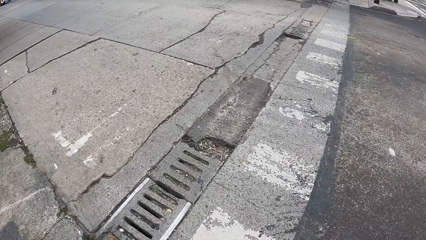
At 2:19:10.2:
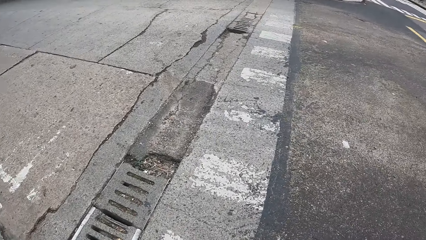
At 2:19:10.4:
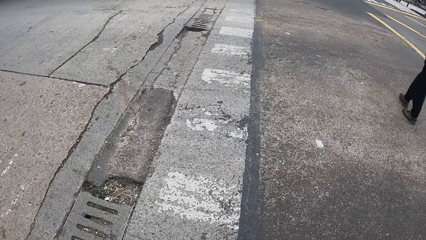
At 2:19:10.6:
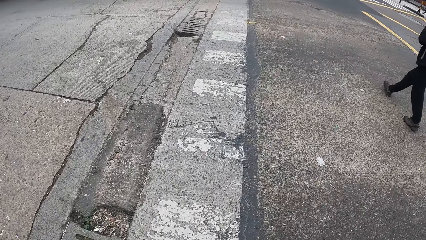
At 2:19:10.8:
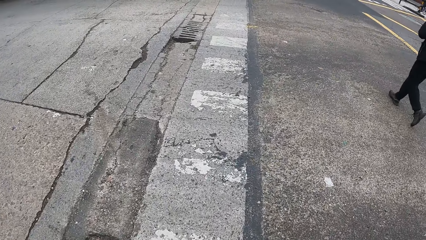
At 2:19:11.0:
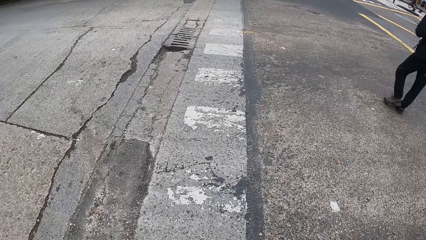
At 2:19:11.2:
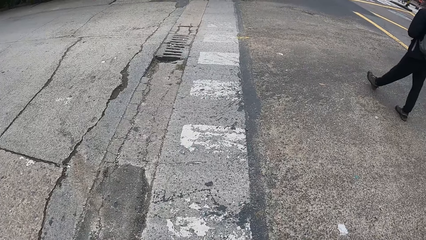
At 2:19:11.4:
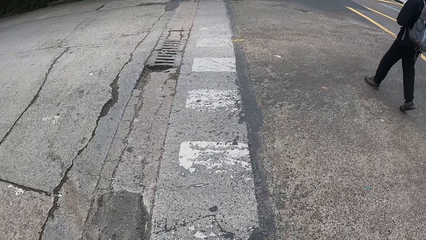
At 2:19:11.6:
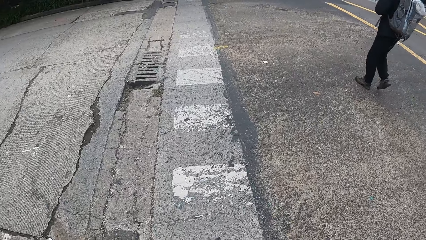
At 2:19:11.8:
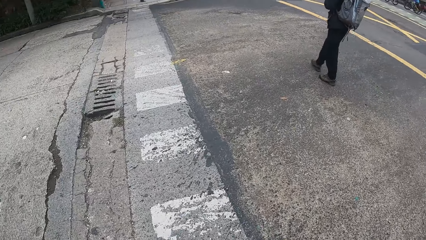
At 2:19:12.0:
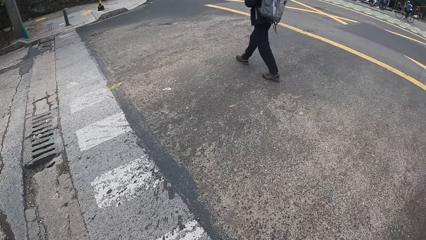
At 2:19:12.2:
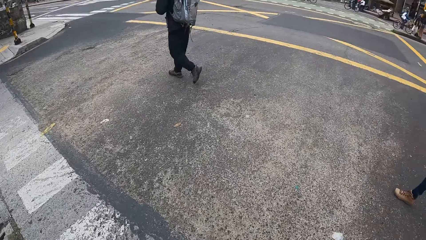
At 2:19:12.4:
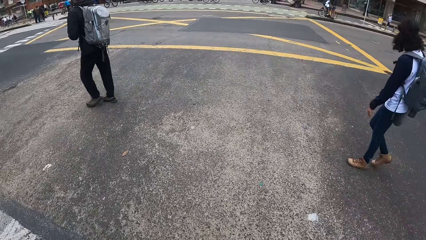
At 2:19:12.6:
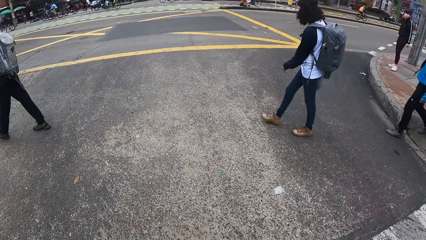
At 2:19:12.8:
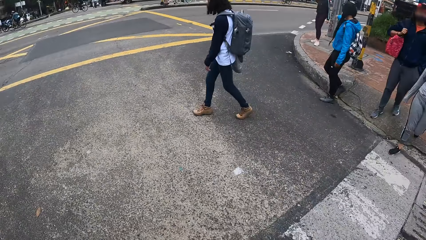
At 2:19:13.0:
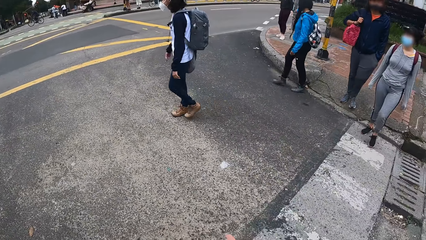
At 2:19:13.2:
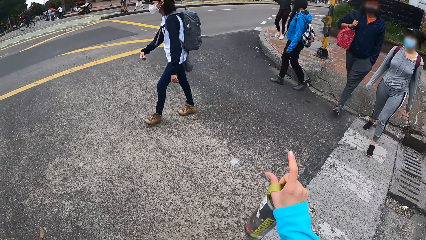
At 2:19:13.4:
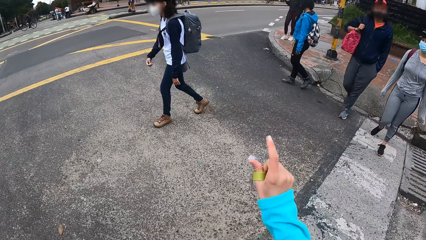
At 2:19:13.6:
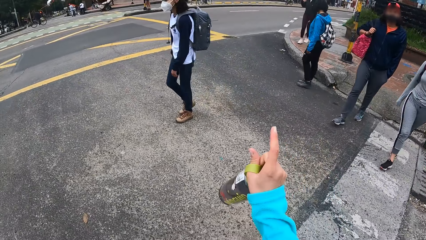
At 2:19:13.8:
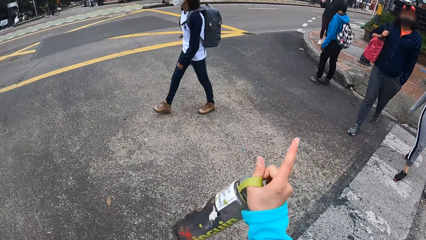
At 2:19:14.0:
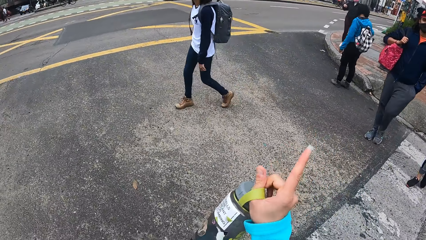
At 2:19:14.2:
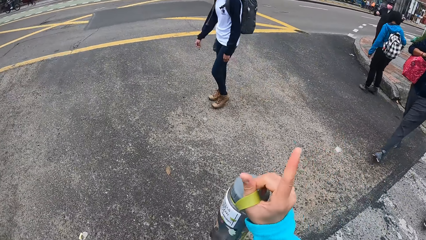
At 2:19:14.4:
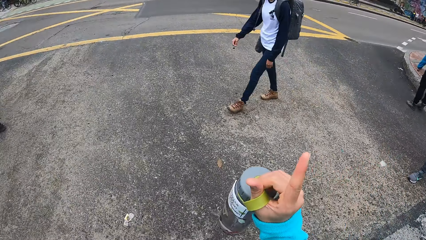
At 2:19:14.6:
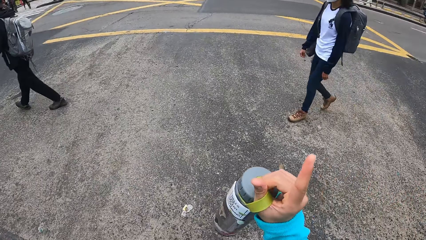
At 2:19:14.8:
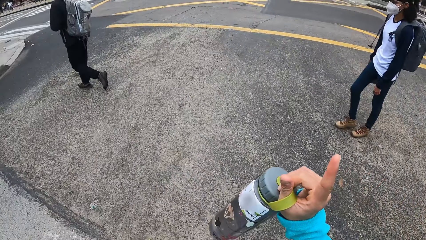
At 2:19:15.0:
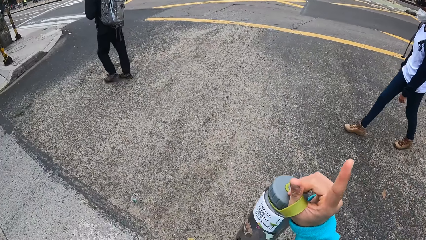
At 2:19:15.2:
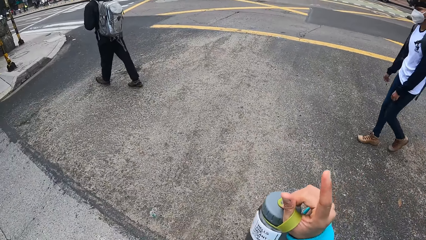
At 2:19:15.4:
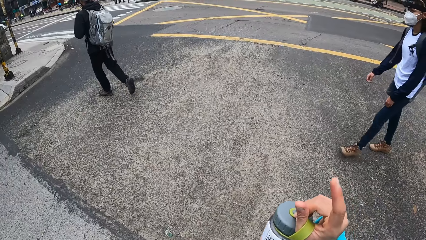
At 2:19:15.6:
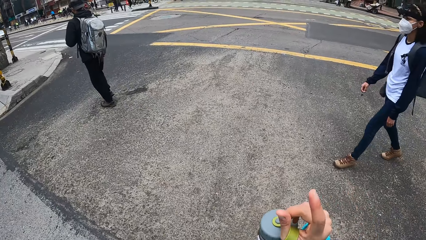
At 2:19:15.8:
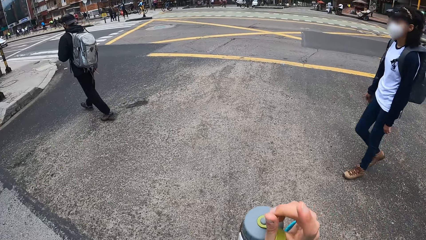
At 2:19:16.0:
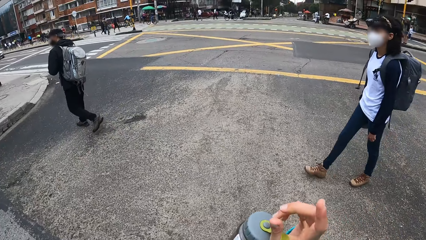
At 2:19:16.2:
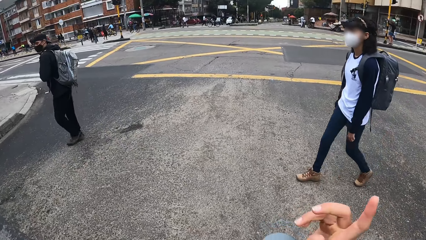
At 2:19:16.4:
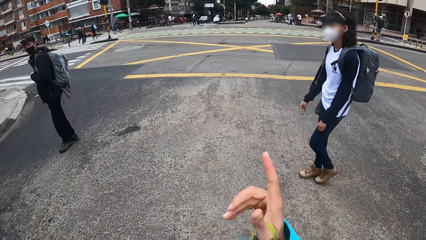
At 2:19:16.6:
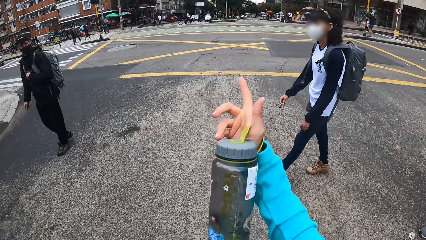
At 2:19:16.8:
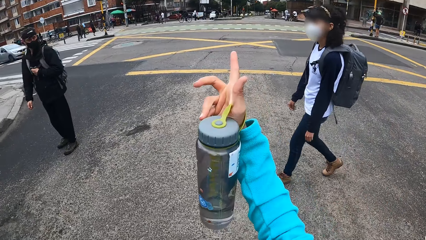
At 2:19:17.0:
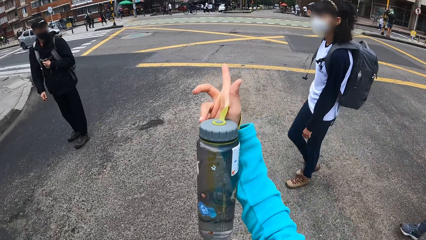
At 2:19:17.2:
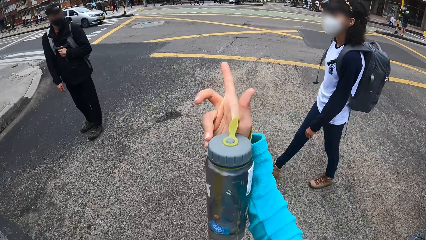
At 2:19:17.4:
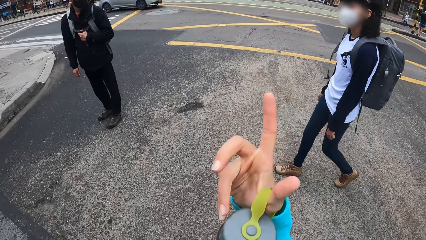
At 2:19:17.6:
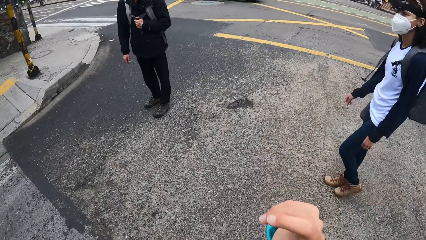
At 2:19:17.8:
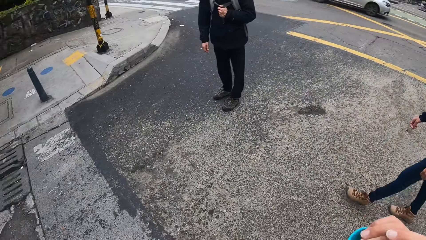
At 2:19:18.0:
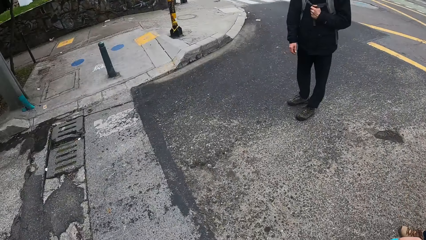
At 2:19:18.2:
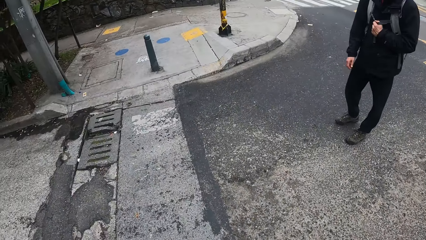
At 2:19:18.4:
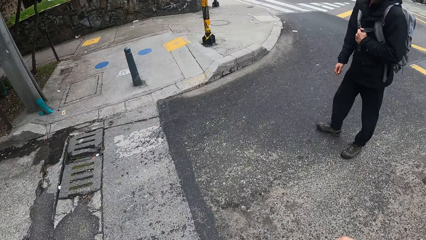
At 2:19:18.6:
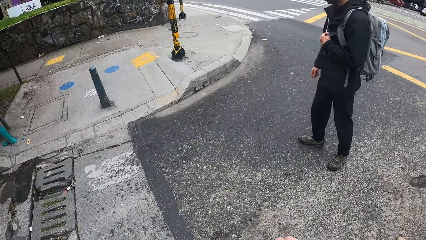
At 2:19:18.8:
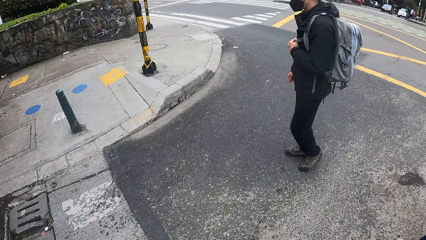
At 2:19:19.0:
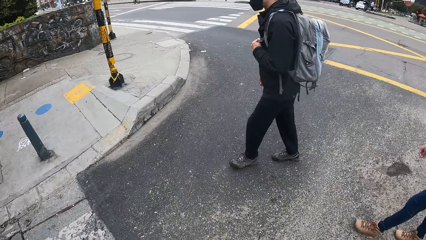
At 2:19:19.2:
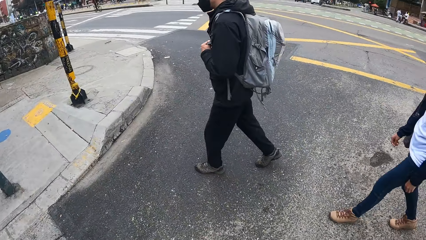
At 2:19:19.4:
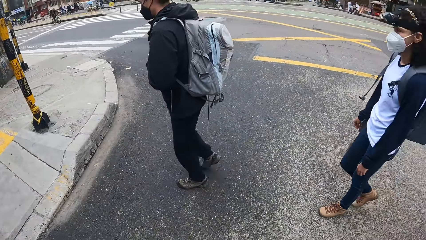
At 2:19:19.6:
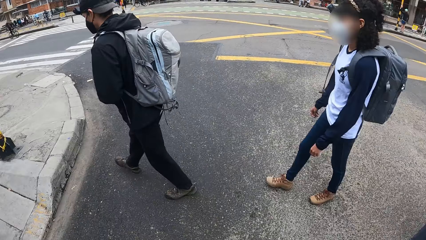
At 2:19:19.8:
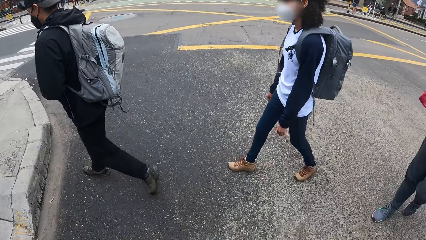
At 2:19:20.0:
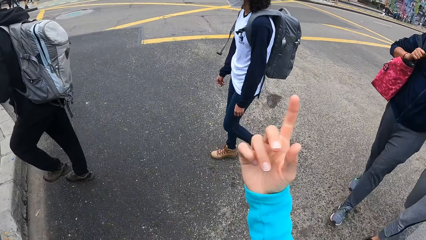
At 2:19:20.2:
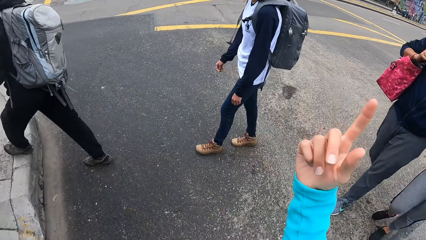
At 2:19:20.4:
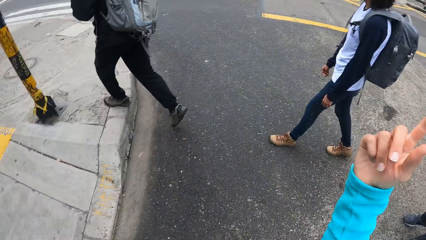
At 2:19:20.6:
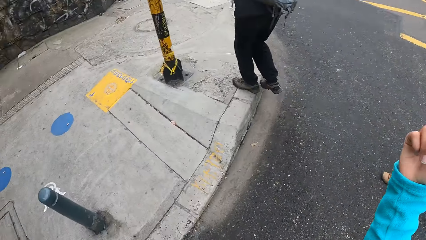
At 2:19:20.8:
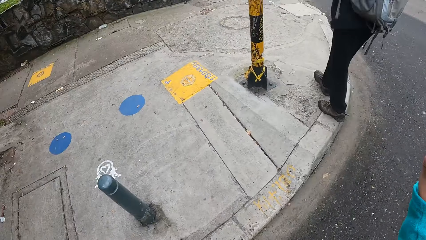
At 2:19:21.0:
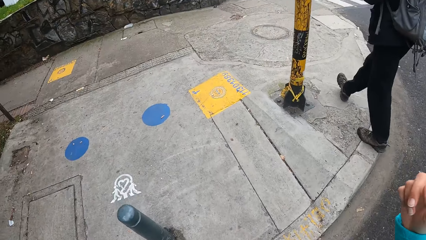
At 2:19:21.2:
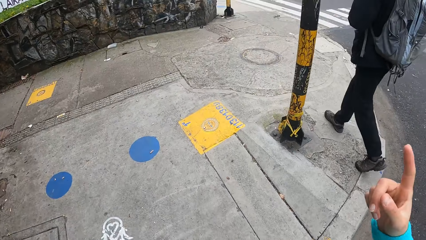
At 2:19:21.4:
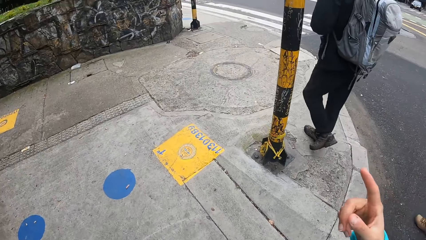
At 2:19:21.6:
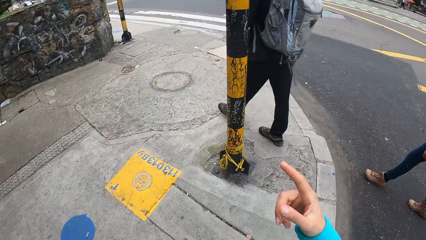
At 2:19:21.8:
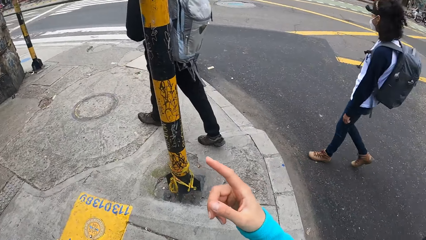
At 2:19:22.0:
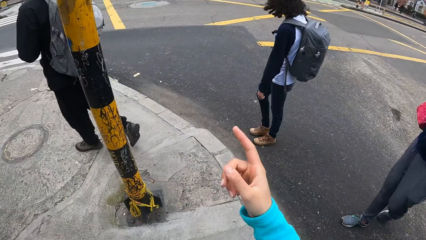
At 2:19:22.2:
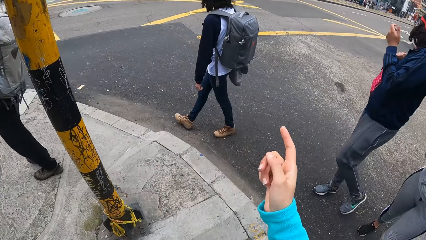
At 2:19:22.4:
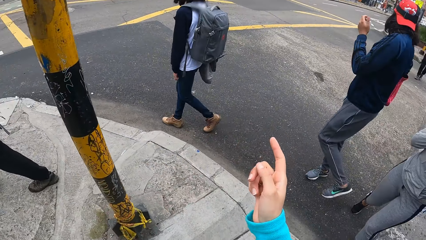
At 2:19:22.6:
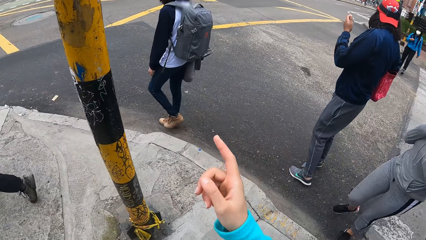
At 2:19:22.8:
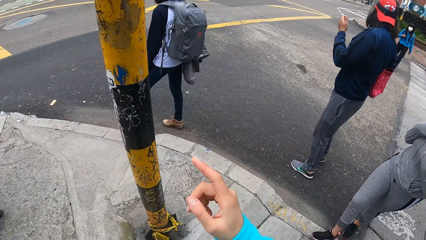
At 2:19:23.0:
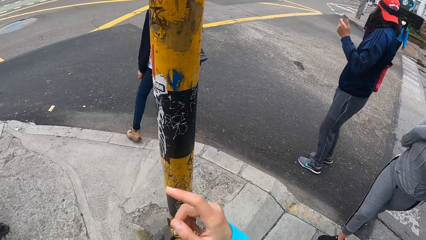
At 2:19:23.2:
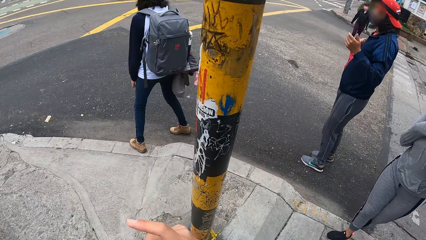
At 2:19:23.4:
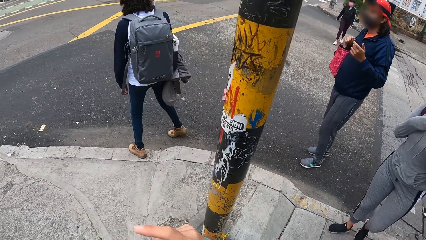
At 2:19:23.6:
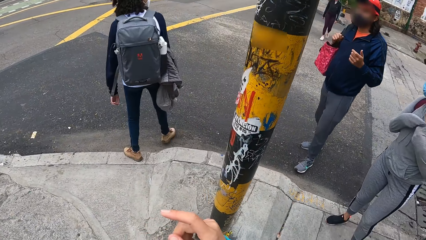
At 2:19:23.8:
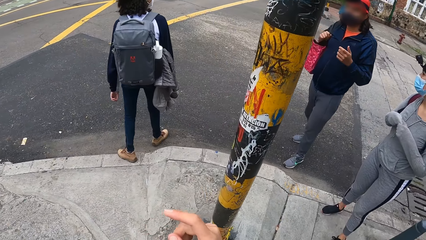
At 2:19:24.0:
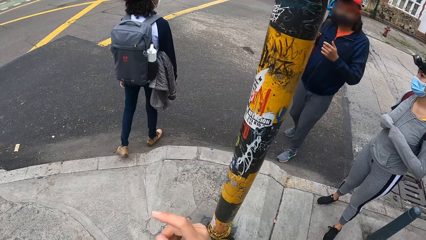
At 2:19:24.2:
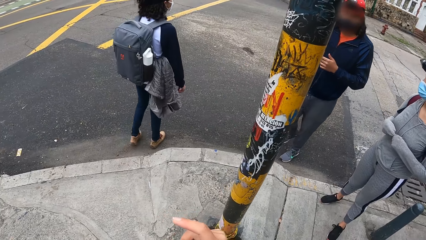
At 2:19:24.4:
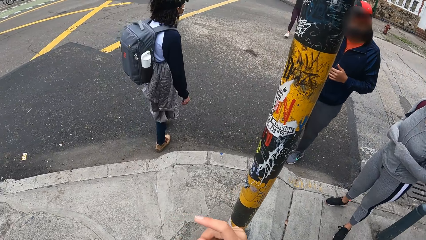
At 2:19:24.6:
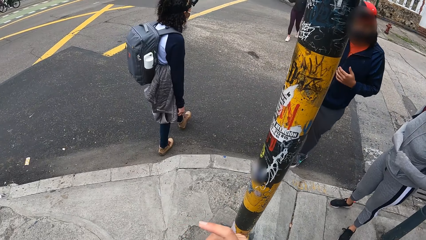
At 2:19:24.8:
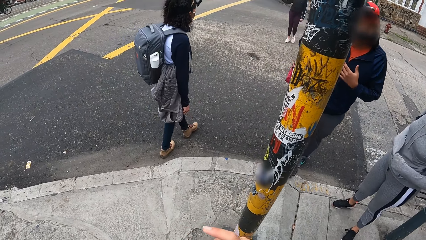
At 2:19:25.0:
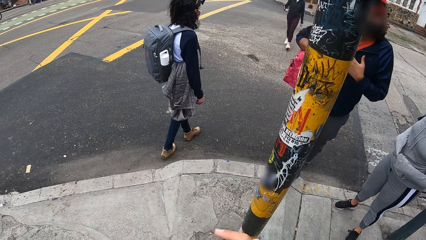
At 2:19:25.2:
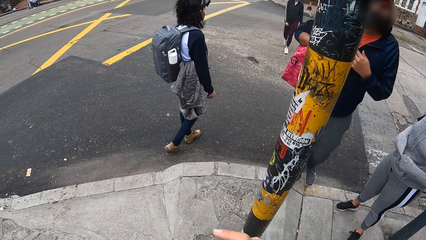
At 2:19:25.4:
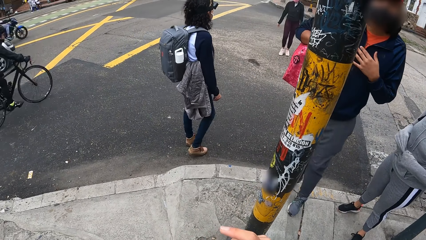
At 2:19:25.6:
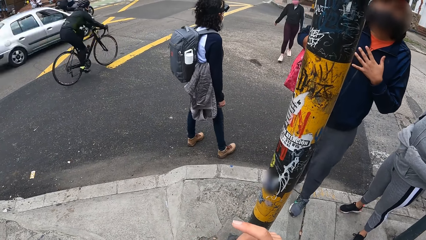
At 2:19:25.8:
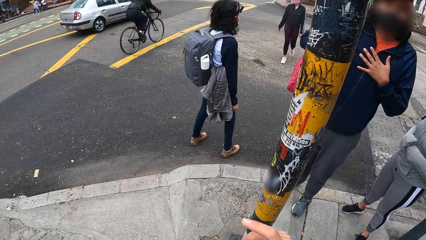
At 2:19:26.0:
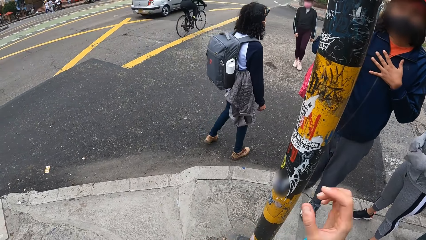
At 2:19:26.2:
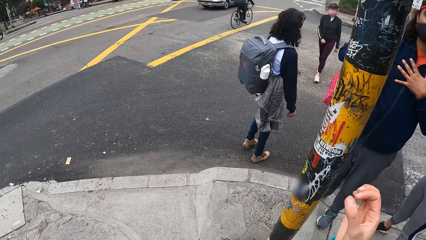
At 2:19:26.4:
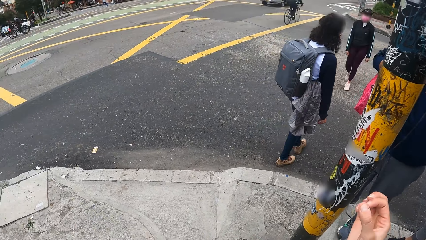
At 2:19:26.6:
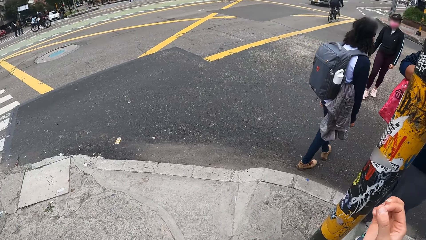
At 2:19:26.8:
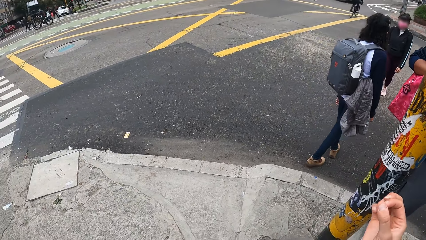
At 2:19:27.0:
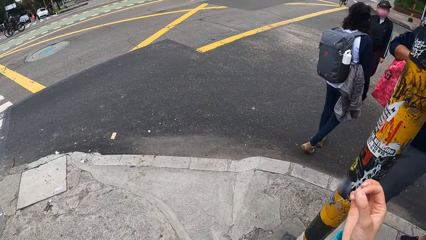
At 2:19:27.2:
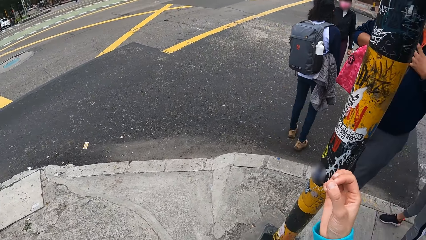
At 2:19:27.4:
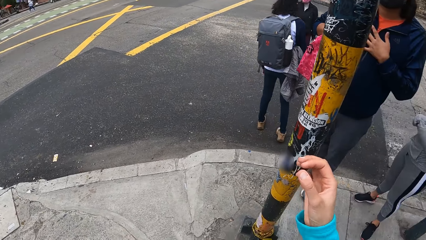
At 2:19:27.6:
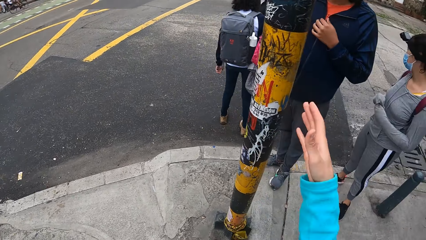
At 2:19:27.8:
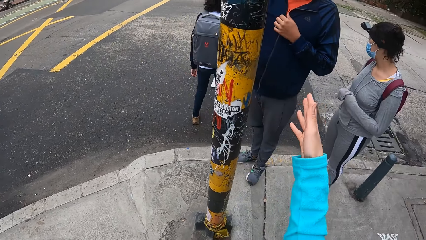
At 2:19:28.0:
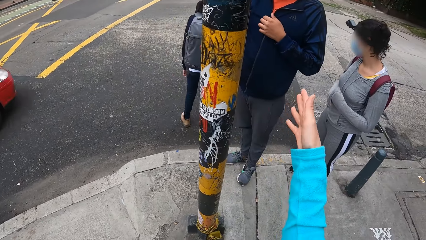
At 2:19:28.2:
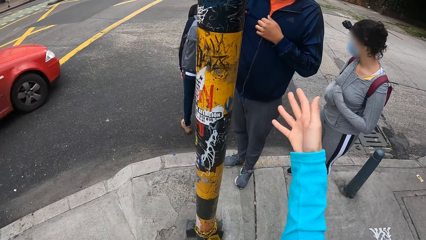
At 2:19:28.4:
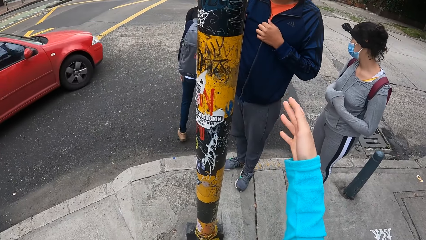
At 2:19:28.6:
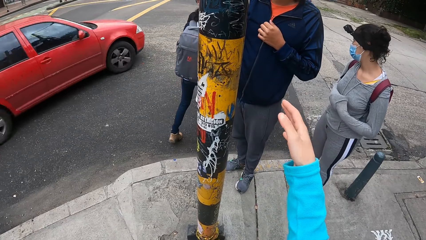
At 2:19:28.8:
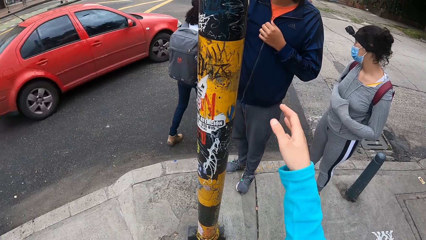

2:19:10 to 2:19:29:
The camera wearer crosses the street road. They walk with the group of people on the road, turn around, and interact with the group of people. They carry a bottle and cross the street road. They cross the street road again. They stop on the sidewalk and make hand gestures.
